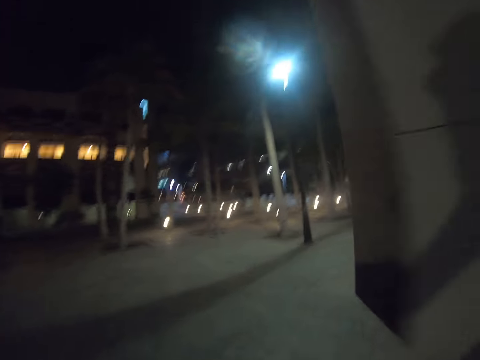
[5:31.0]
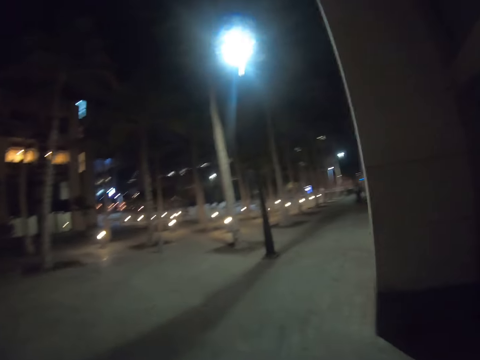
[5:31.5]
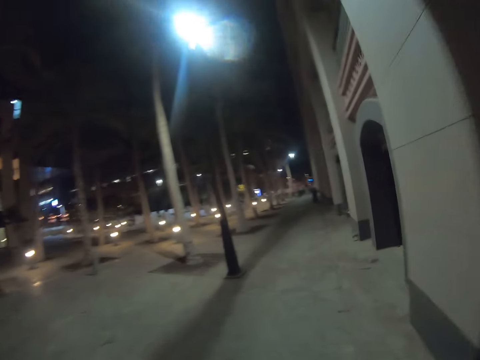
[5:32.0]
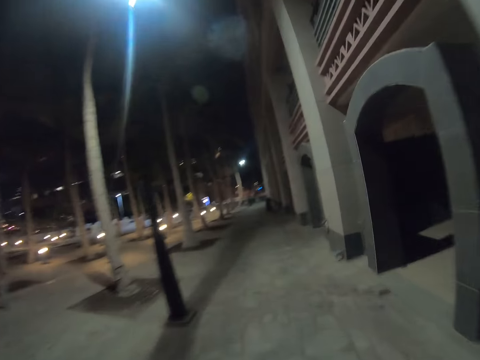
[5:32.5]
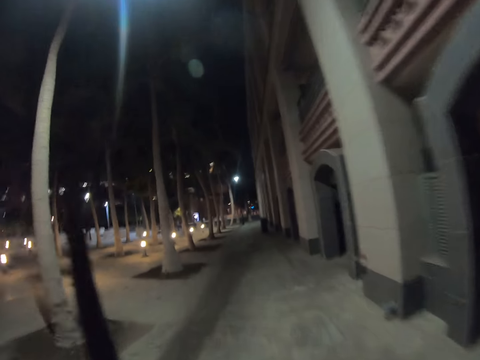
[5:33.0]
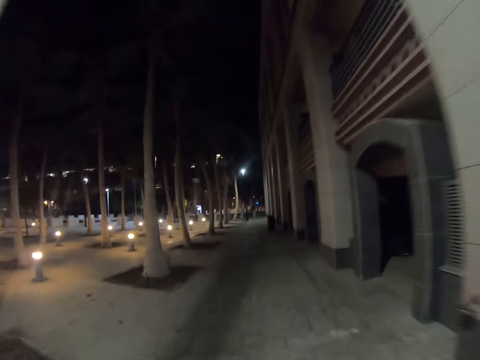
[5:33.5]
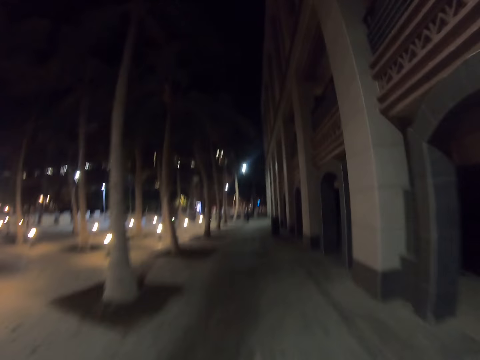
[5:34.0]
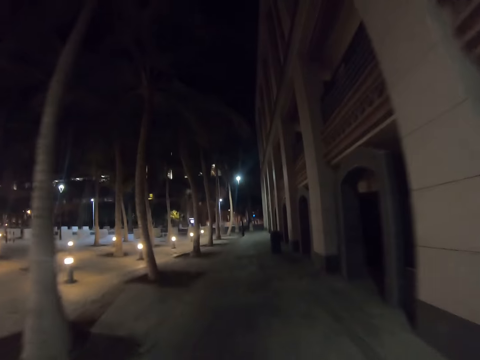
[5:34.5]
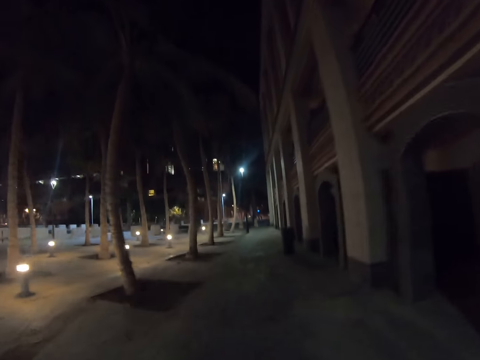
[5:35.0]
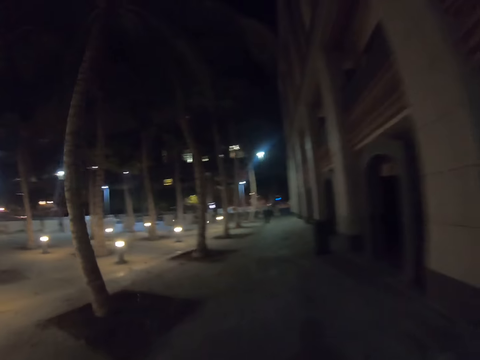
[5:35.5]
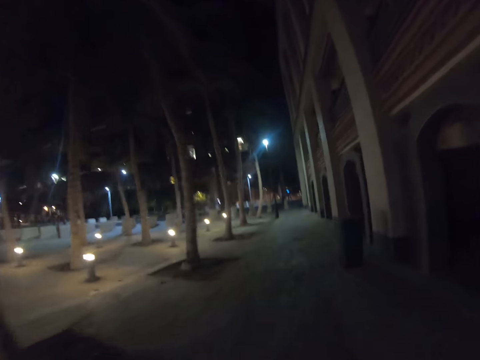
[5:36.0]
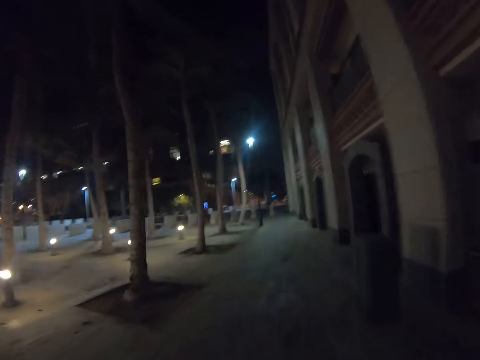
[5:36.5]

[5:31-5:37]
The camera wearer turns right.

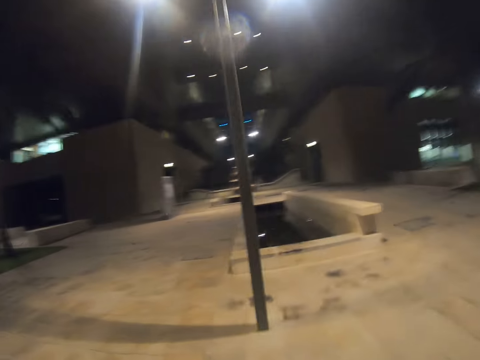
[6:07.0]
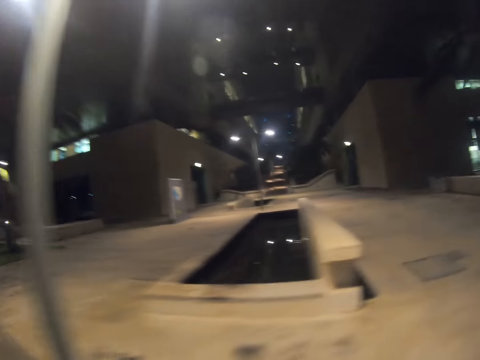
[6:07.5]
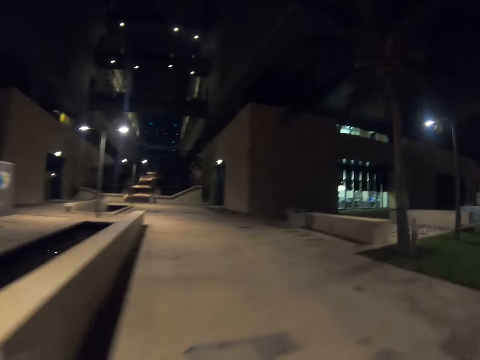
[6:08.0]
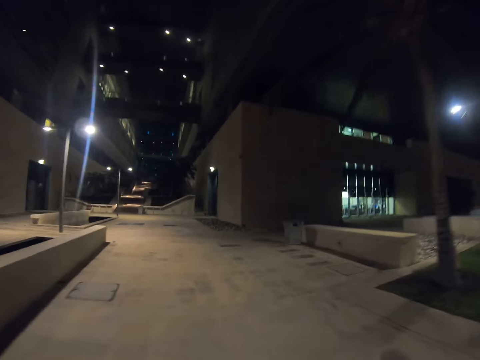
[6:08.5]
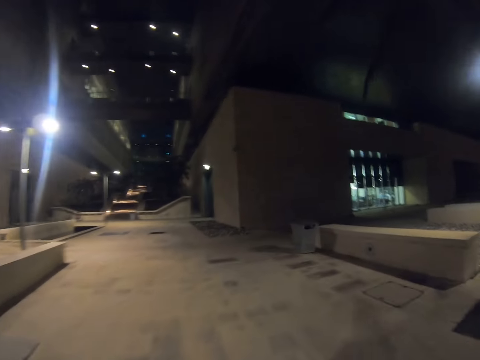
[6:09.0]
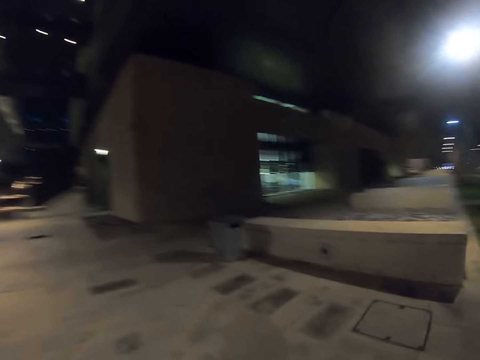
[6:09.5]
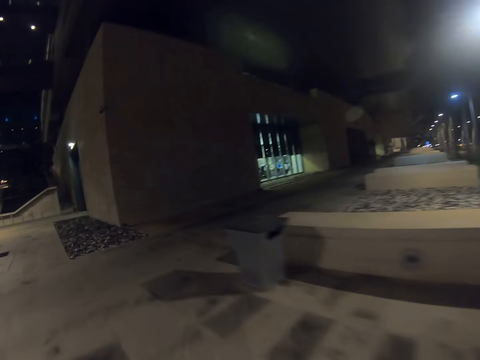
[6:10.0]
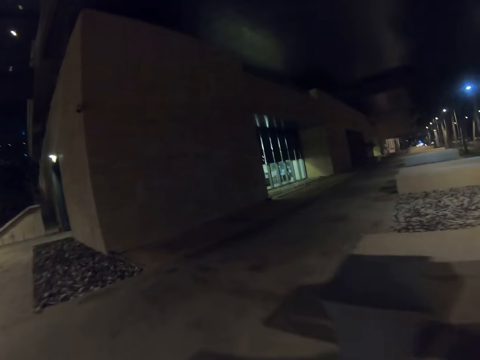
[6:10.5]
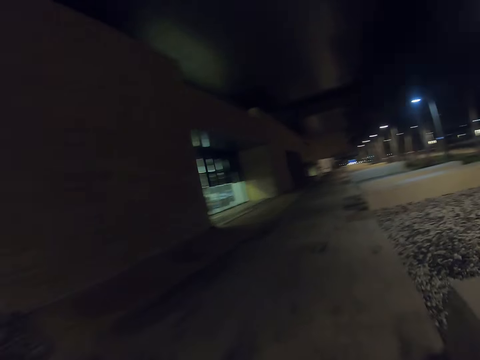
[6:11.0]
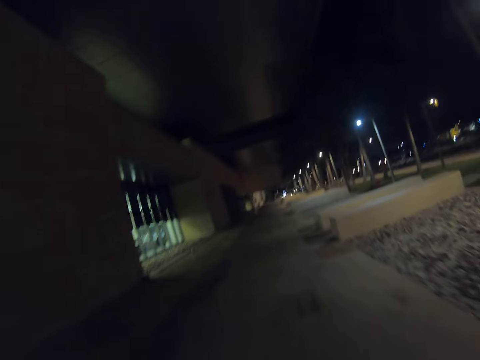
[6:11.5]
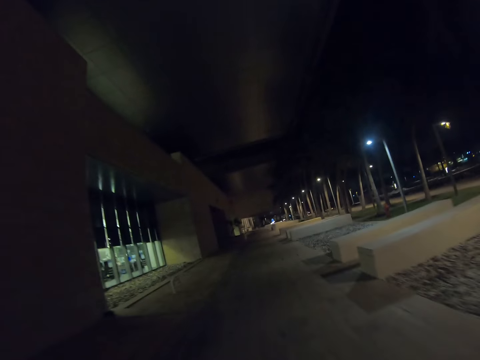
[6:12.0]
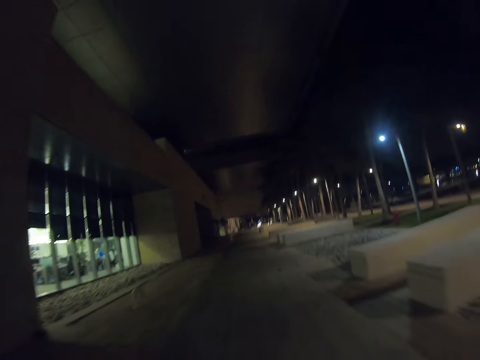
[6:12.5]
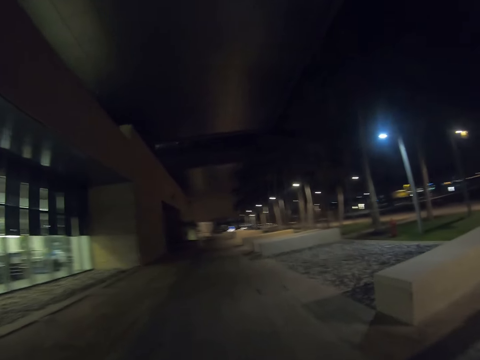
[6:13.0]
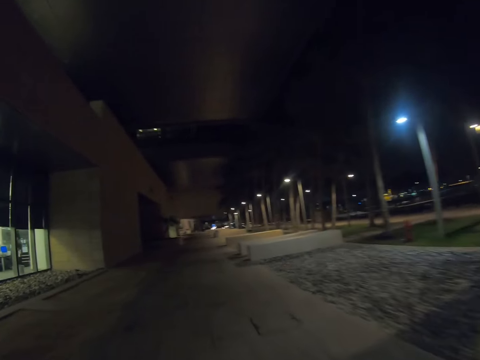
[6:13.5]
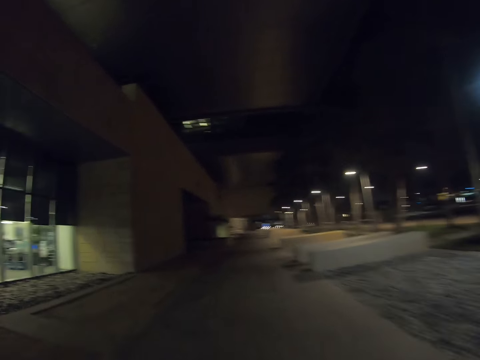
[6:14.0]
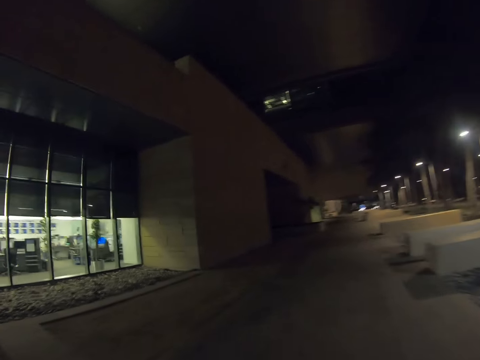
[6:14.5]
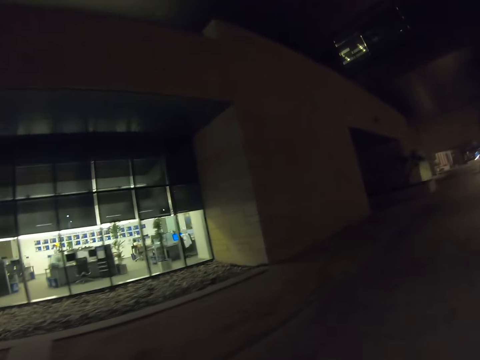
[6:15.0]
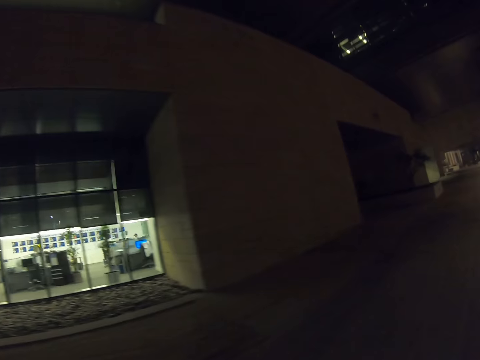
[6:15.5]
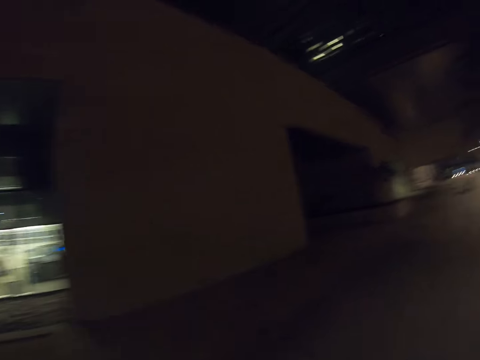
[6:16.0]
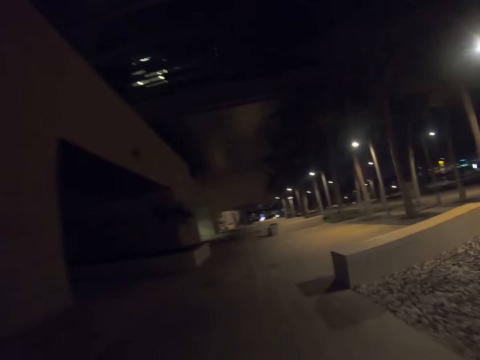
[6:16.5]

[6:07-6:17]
The camera wearer turns left. They turn right.

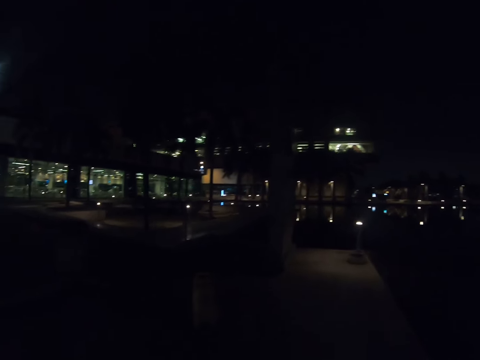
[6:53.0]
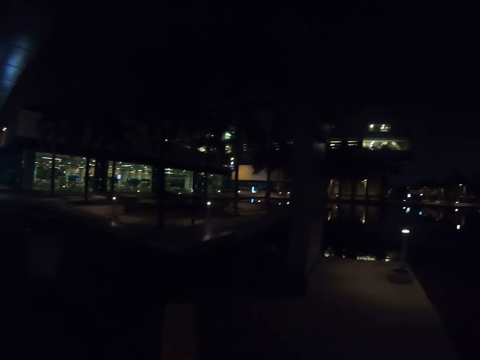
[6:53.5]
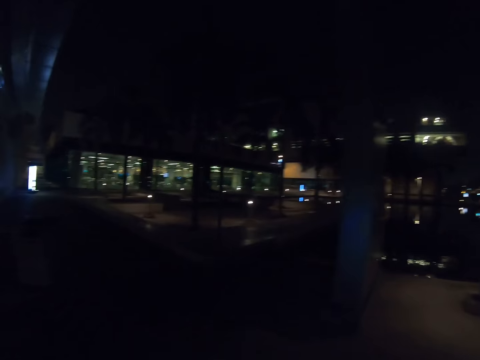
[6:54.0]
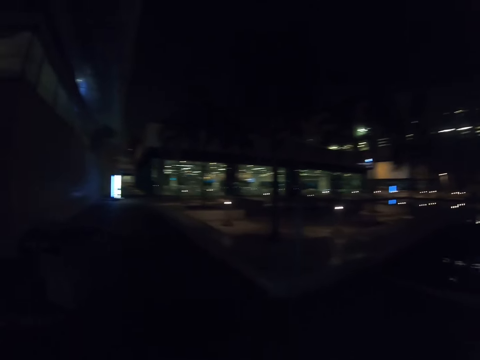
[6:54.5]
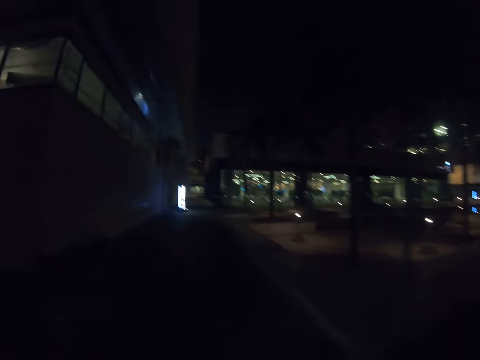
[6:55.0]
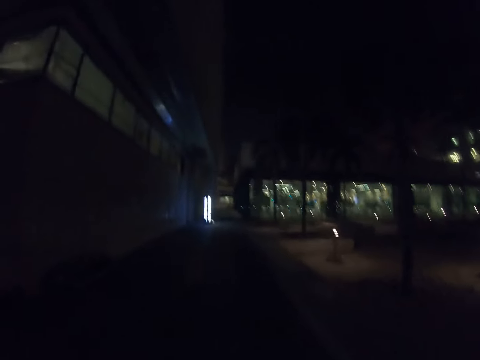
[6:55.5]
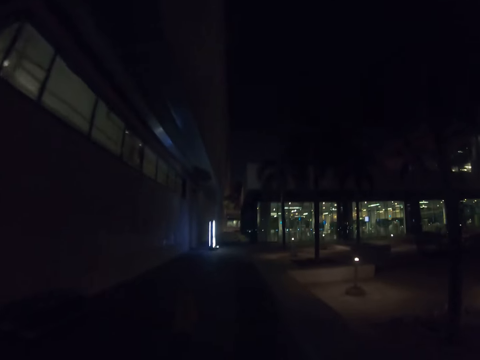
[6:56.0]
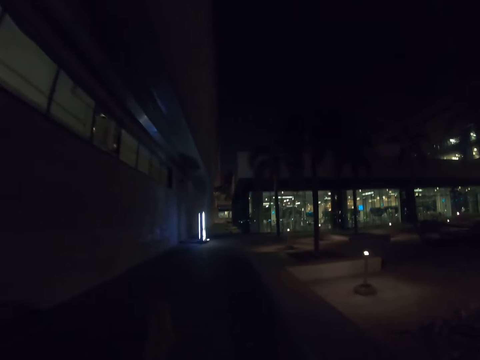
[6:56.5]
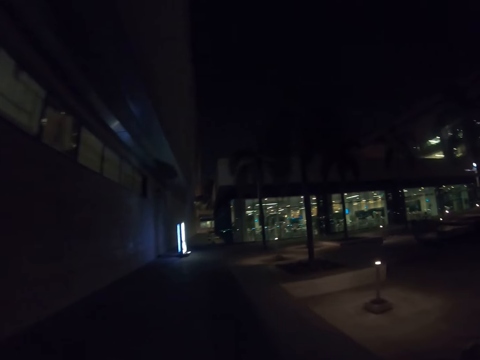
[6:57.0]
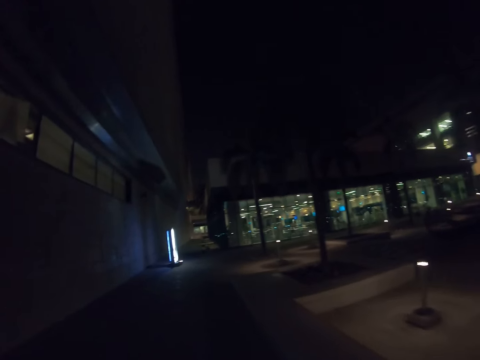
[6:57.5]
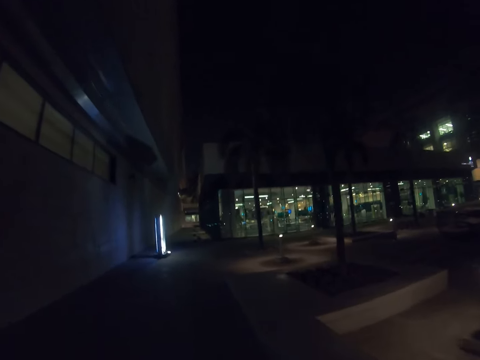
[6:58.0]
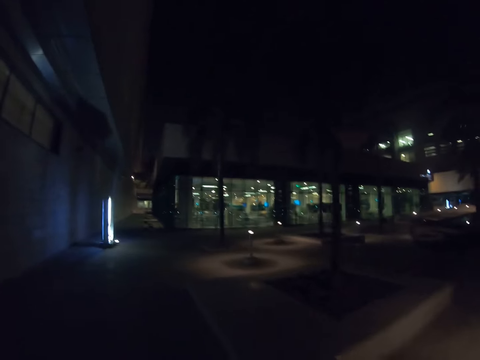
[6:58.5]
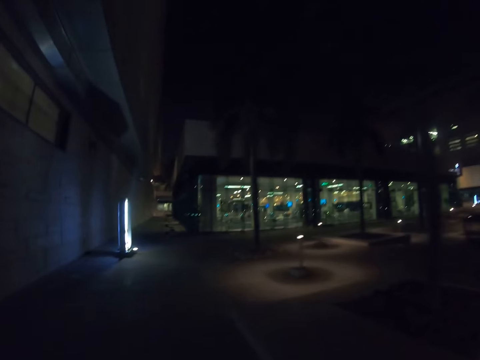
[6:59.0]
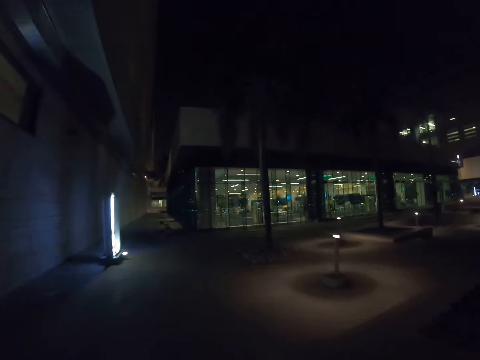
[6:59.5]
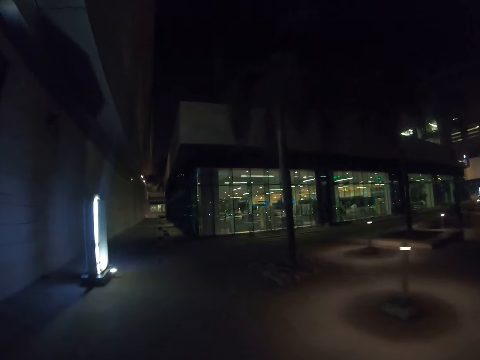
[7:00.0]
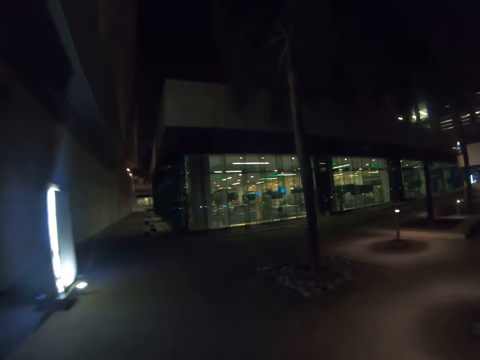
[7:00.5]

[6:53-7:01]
The camera wearer turns left.

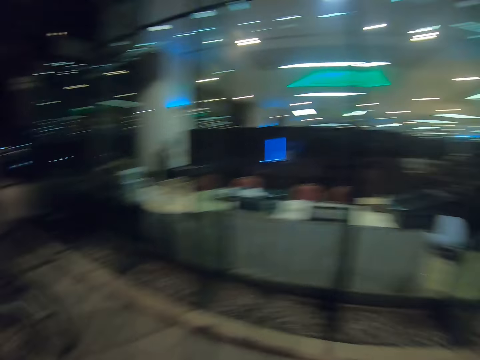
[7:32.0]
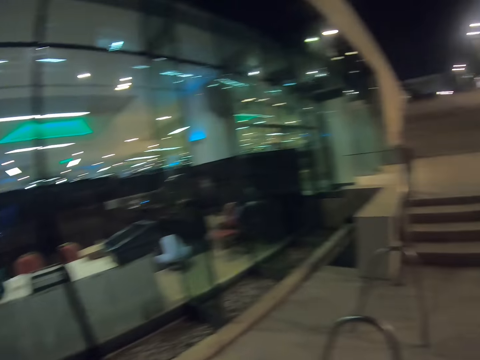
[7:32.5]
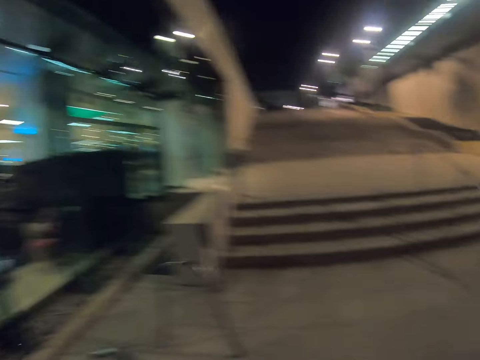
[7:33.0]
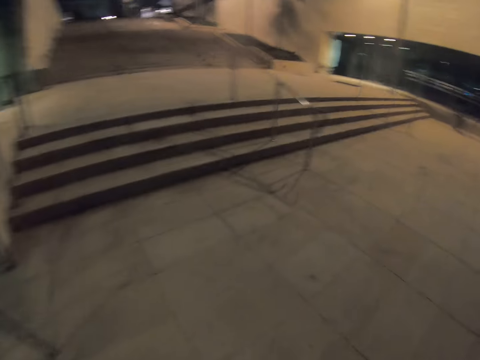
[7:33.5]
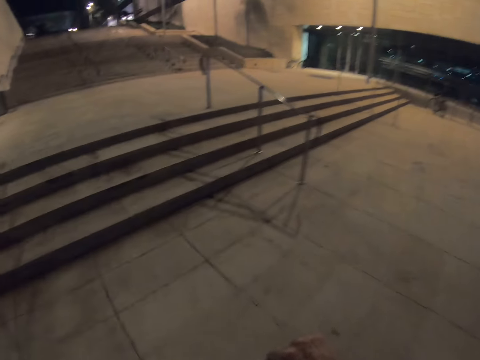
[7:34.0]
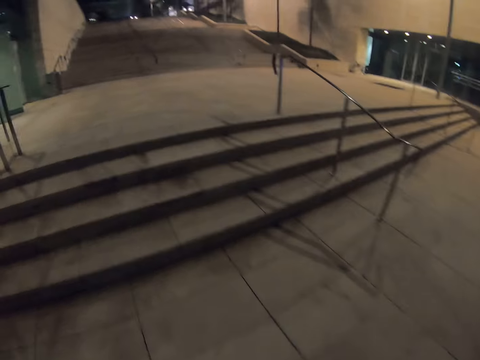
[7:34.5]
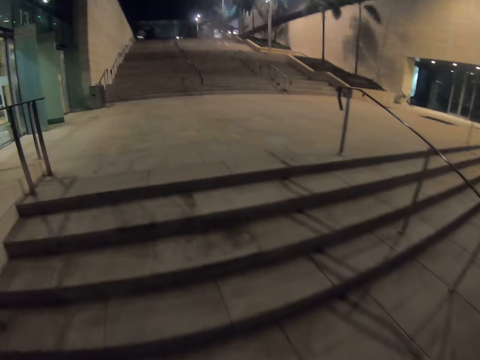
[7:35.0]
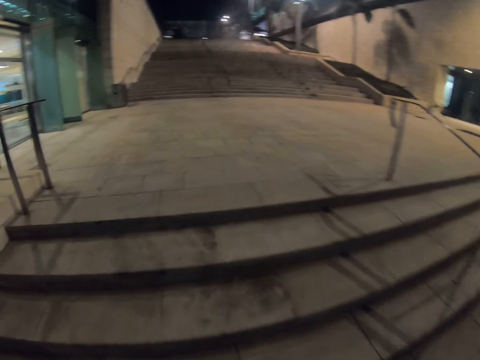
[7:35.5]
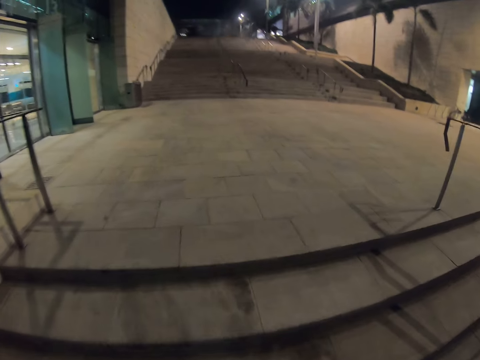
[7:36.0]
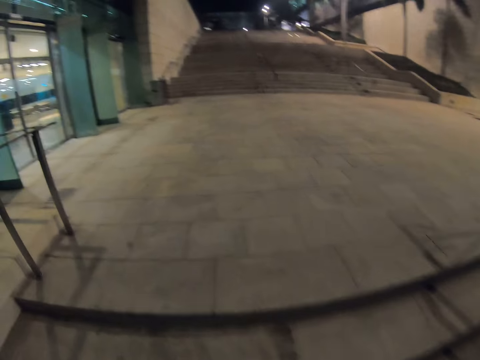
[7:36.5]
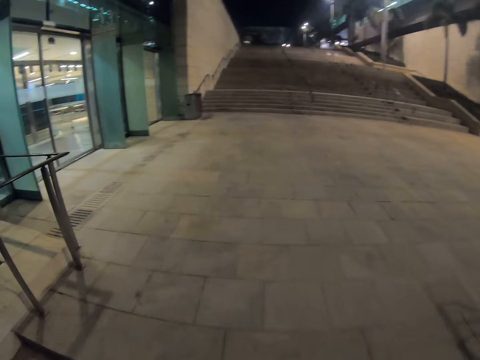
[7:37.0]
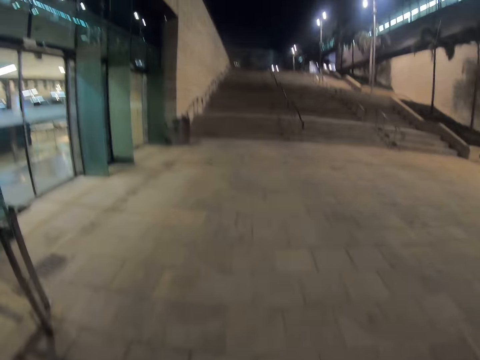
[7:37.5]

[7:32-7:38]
The camera wearer walks away. They walk around. They walk up the stairs.
